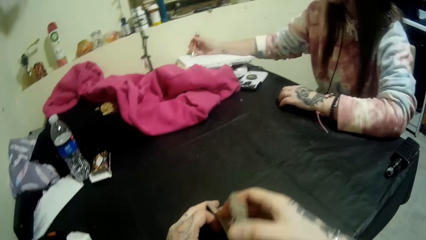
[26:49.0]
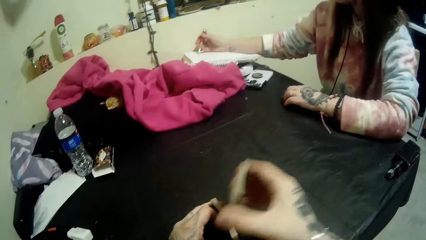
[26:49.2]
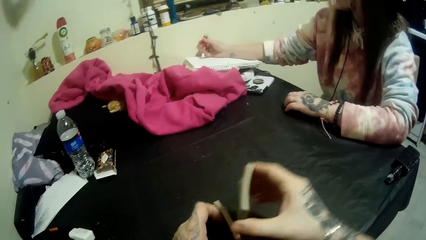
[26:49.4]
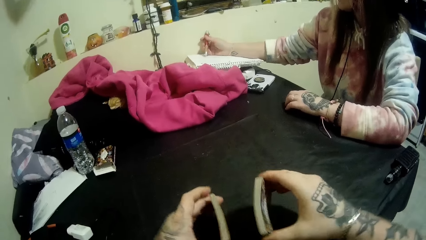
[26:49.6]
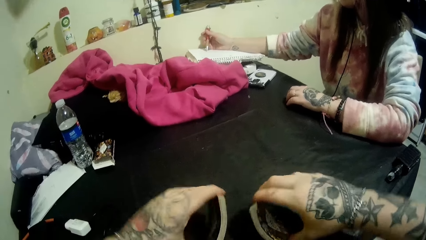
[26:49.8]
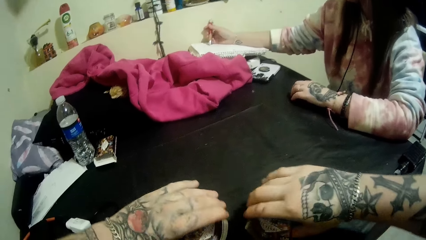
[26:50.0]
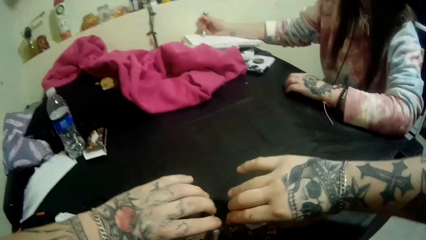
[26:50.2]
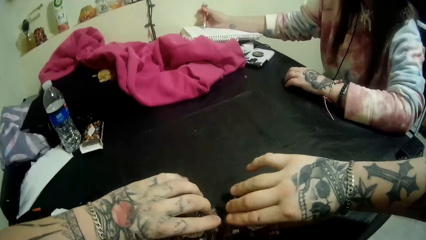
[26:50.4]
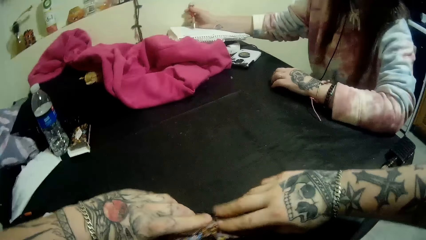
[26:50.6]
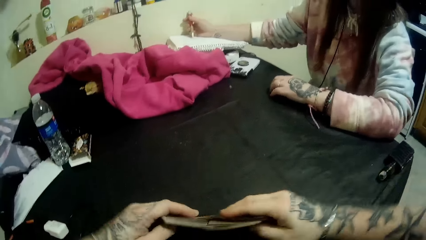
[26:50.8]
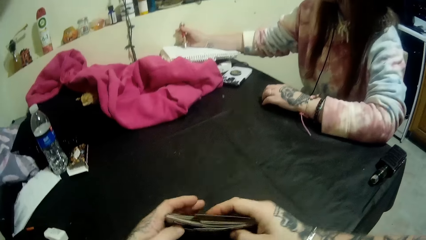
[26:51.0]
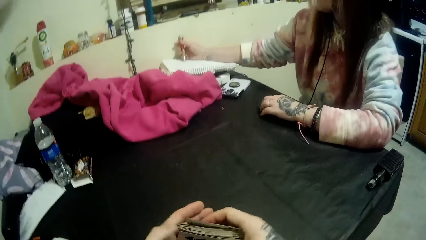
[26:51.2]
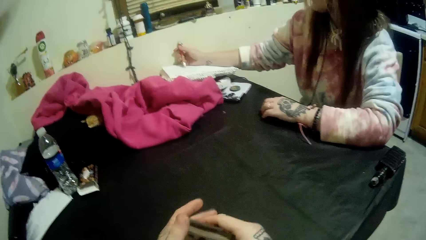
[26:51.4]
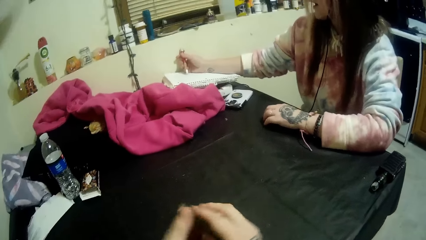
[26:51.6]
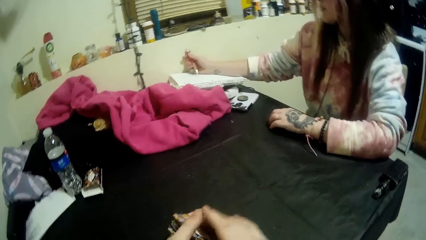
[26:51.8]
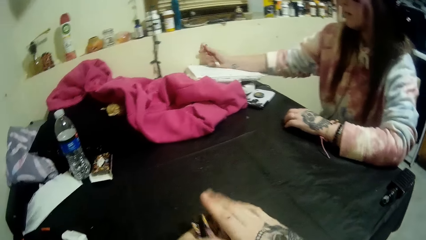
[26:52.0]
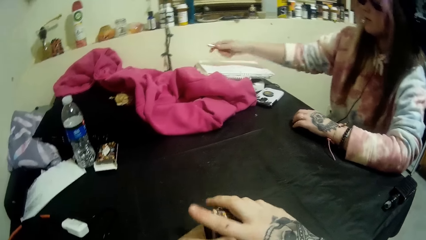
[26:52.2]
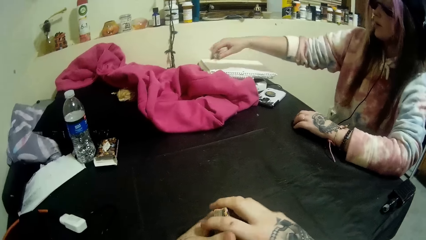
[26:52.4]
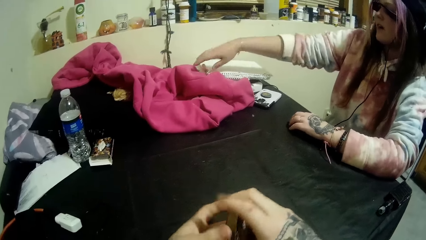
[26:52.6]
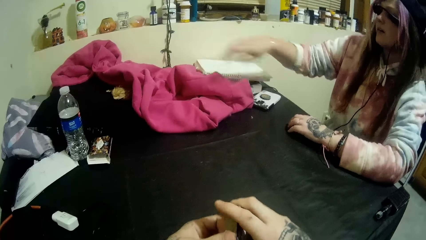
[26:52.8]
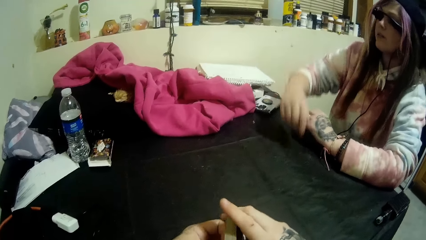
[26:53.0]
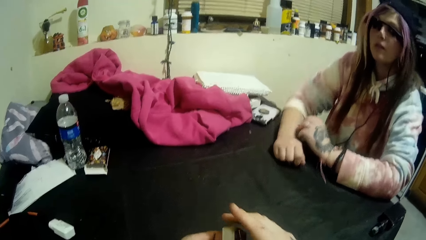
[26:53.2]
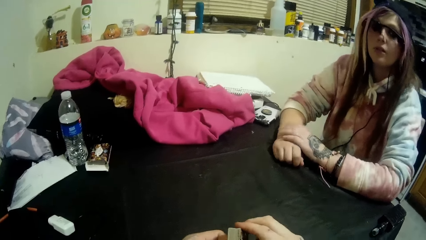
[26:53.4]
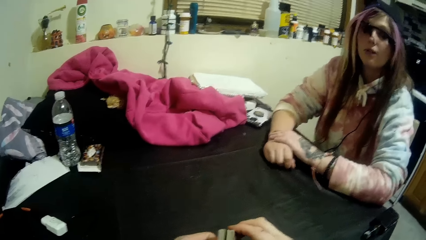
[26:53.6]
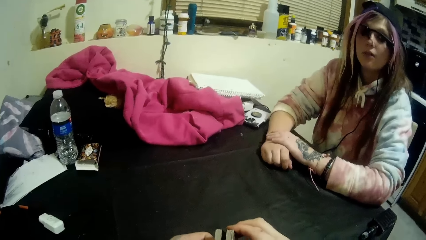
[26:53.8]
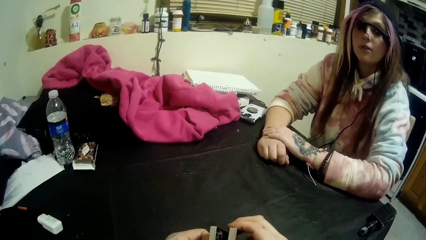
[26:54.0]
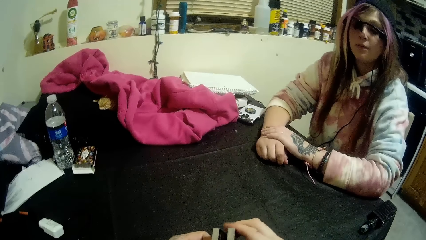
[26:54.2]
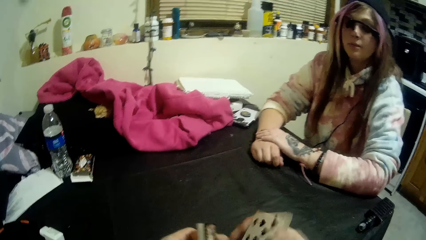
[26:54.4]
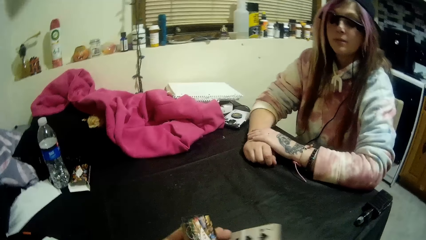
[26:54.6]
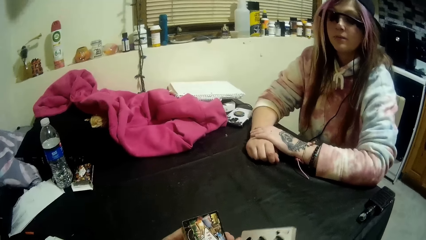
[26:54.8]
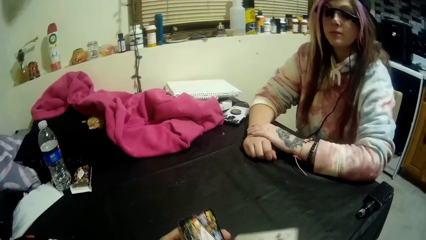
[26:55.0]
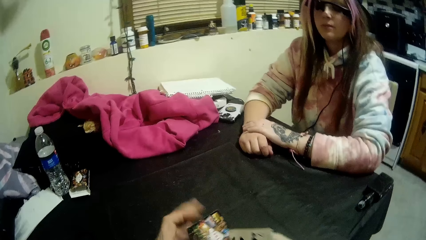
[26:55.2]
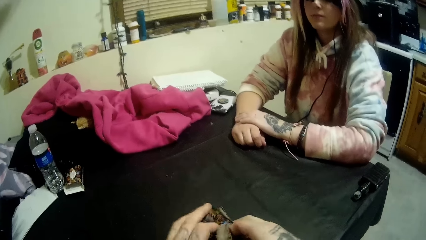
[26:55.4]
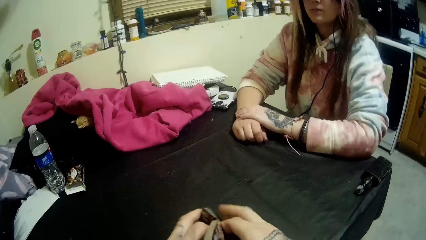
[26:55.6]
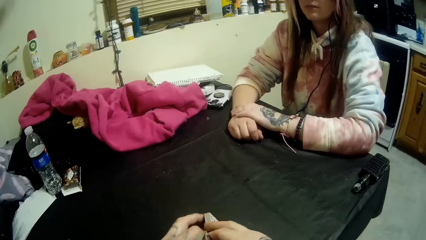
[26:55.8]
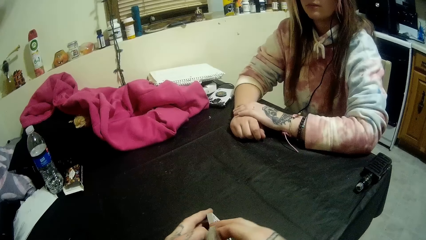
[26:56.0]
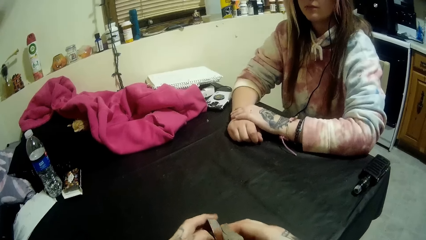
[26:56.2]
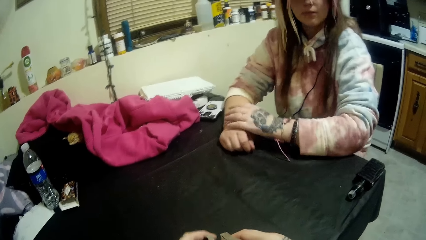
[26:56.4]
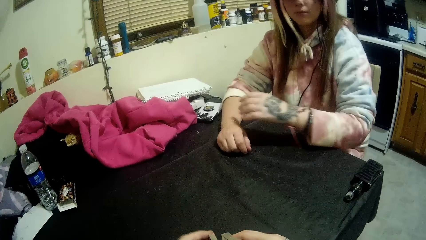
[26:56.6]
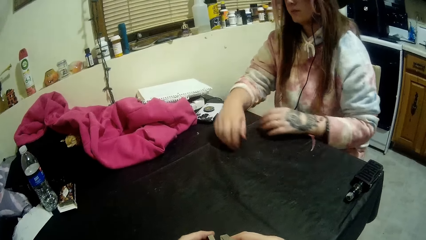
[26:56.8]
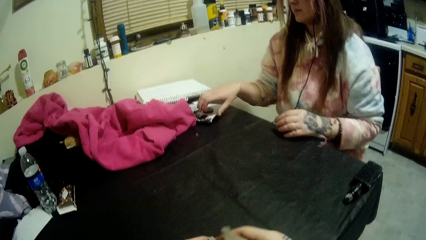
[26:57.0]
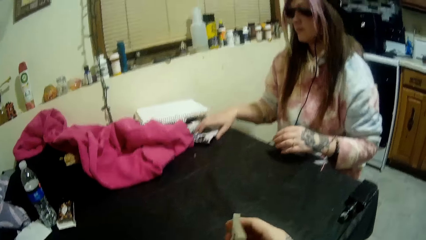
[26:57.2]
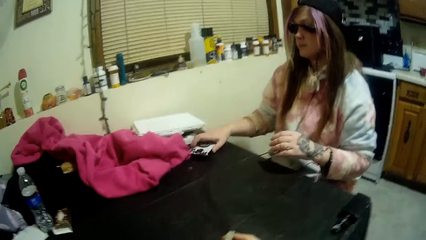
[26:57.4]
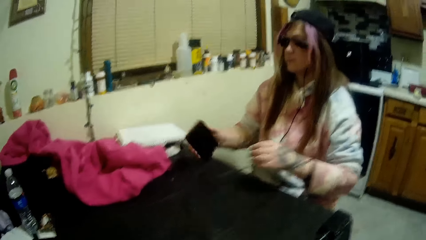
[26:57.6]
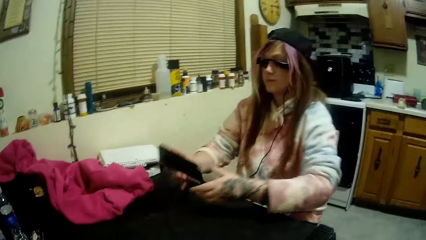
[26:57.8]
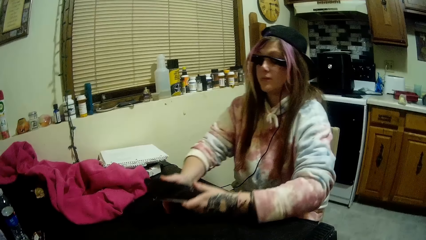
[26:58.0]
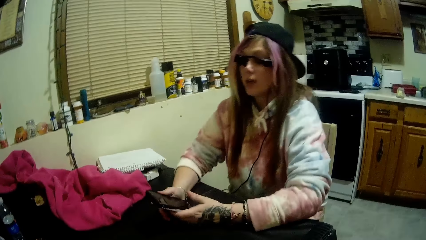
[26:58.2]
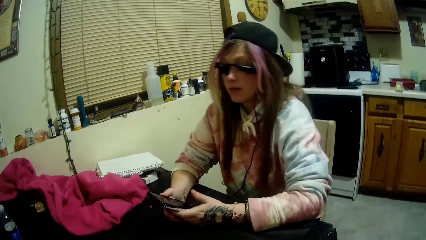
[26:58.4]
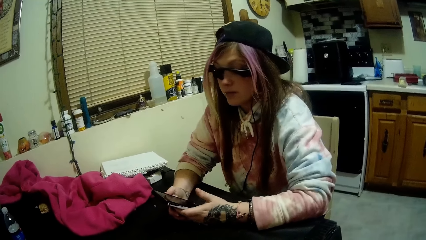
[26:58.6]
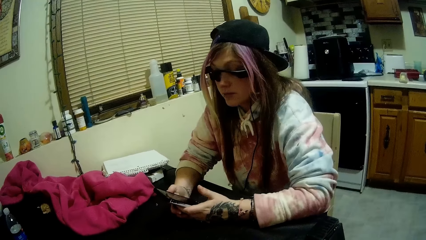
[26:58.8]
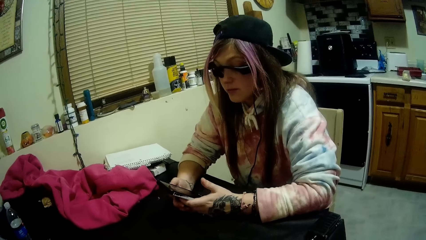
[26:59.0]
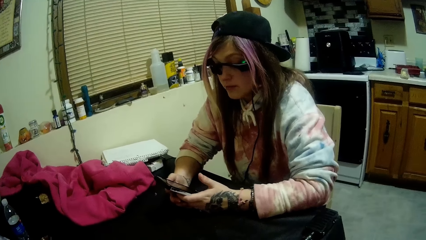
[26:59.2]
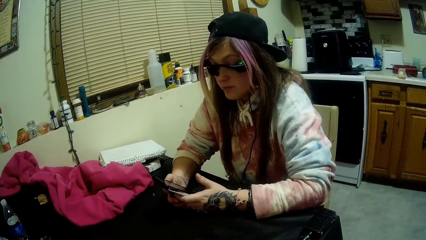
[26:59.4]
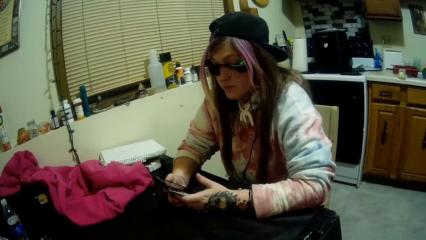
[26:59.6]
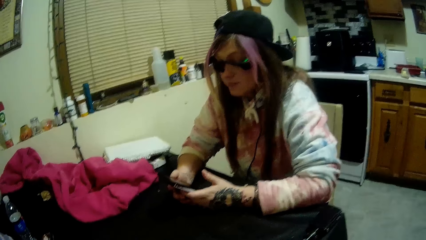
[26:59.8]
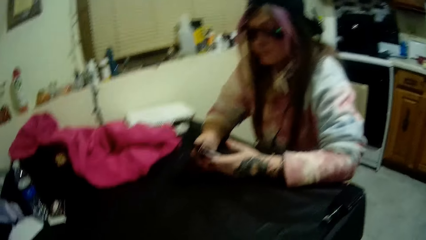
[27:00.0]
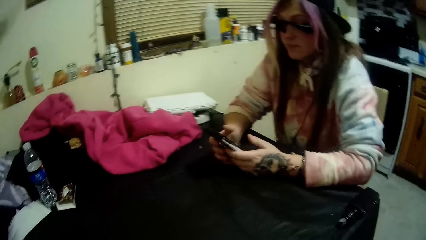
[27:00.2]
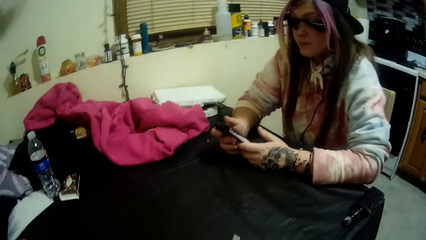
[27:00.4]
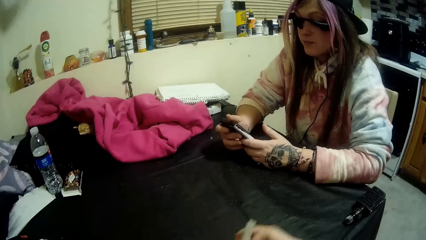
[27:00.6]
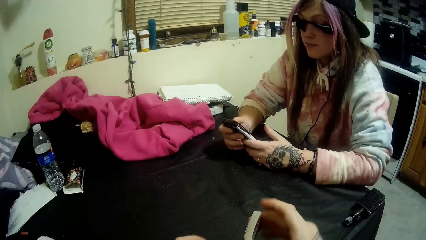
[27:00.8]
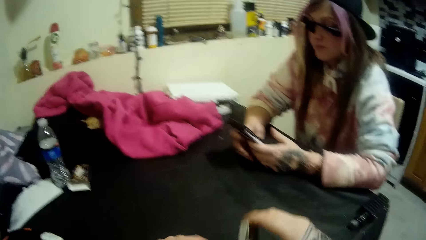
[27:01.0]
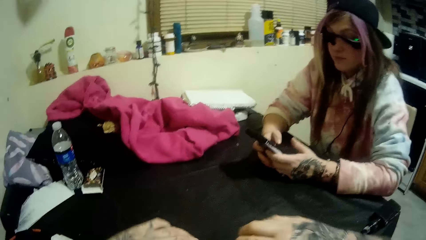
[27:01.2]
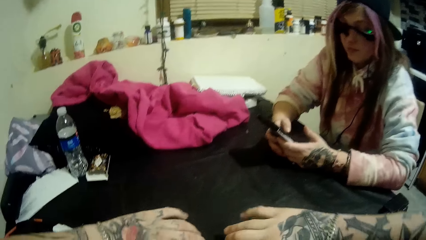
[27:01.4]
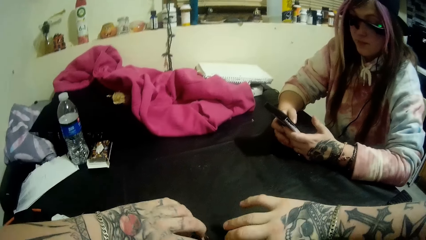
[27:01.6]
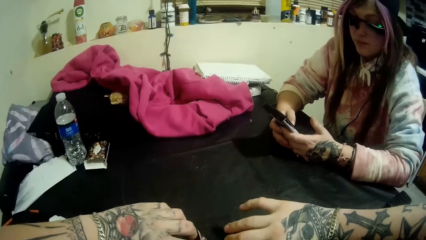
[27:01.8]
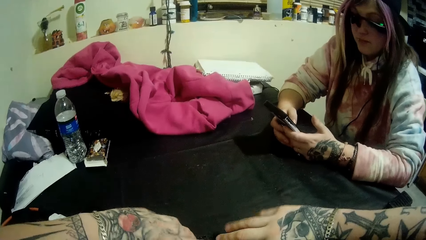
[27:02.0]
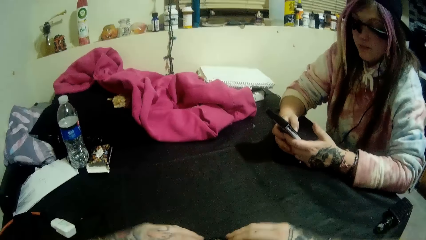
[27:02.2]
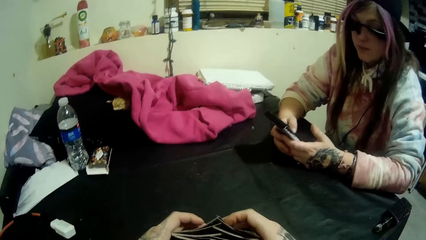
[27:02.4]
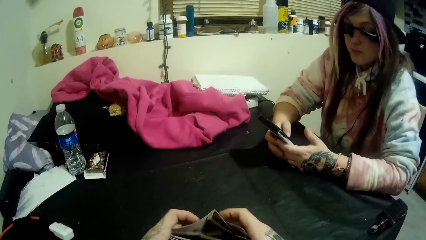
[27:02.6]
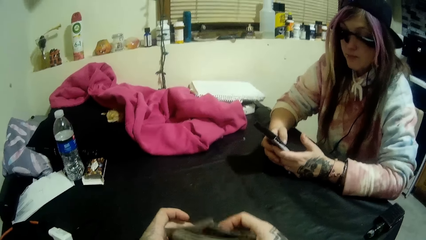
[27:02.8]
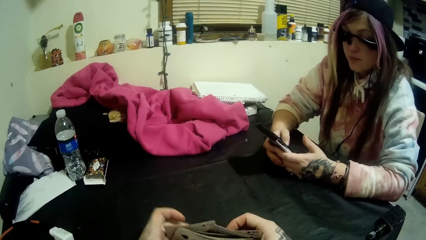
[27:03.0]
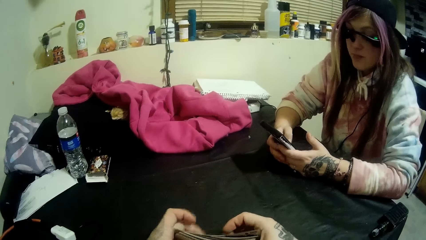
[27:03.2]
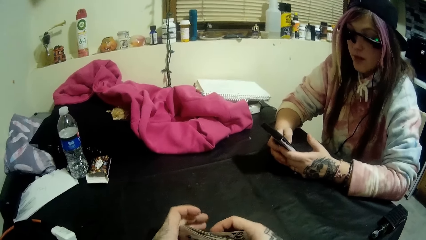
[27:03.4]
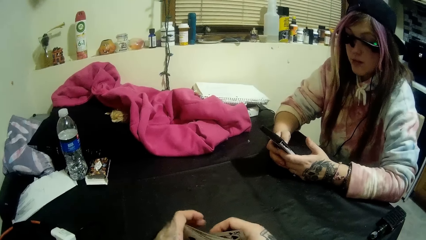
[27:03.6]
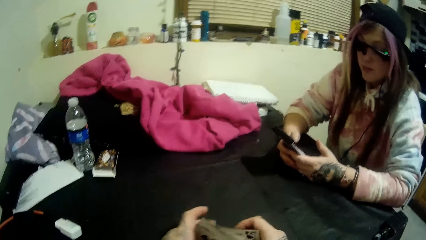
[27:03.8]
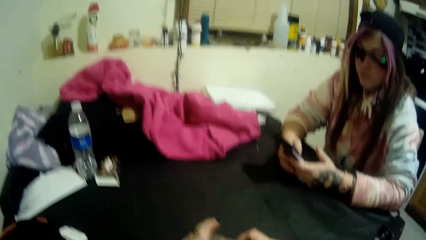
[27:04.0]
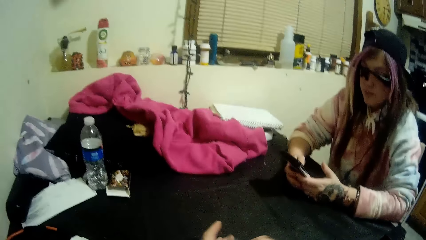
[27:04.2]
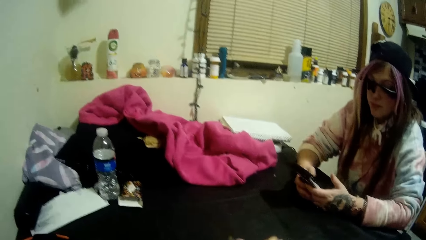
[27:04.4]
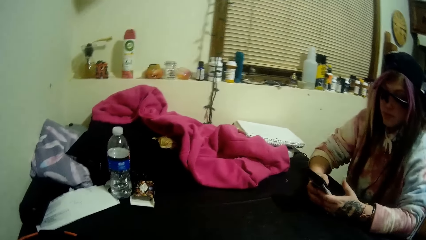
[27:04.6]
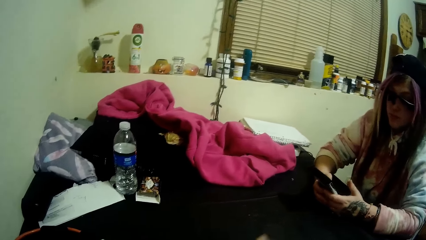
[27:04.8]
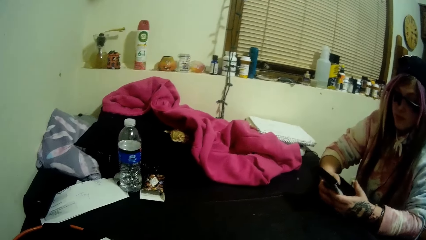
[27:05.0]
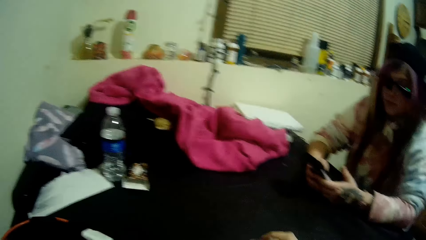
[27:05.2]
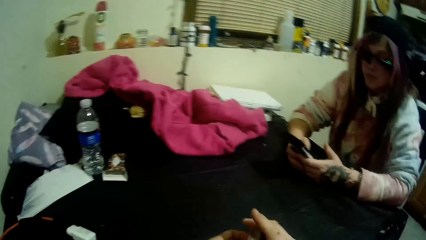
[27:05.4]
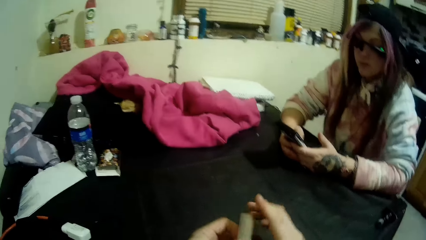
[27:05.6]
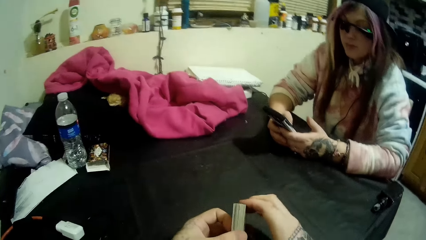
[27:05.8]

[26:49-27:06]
The woman drops the pen with her right hand. The camera wearer looks at the woman. The woman picks up a smartphone with her right hand. She looks at the smartphone. She operates the smartphone with her right hand. The camera wearer shuffles the cards together.
